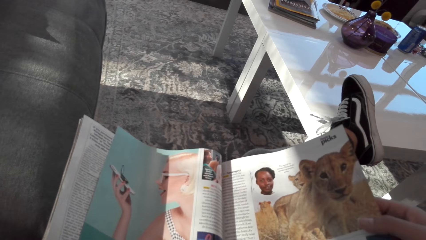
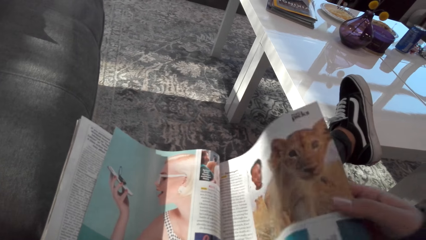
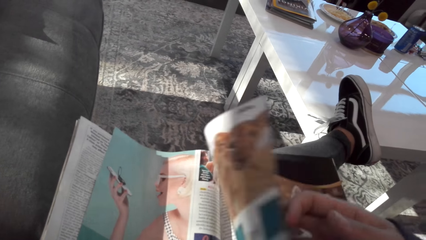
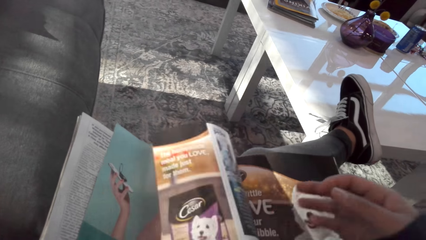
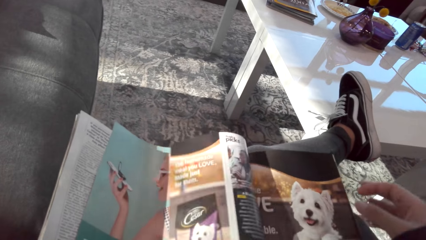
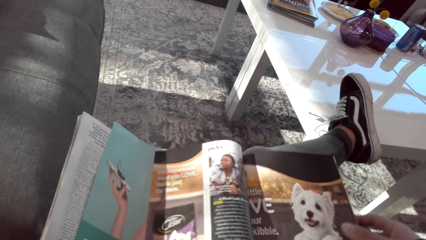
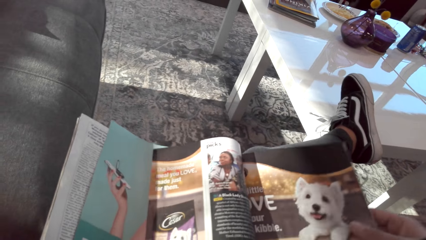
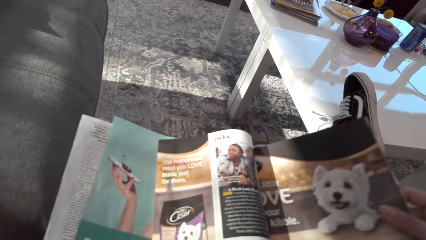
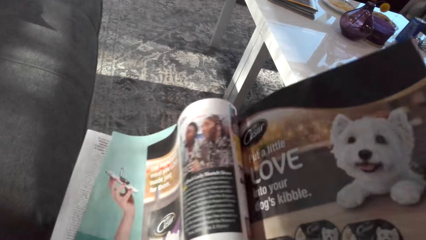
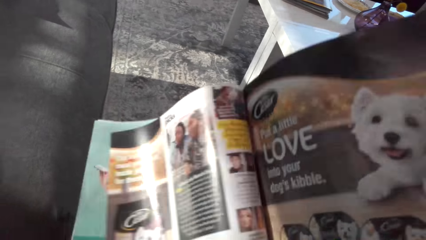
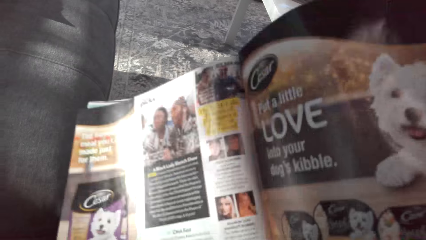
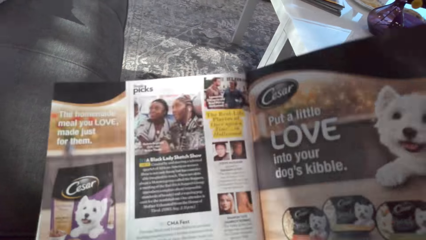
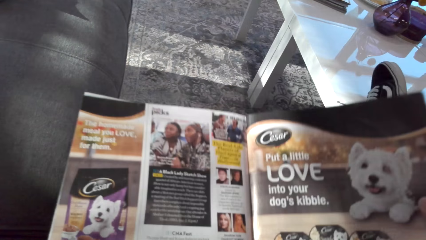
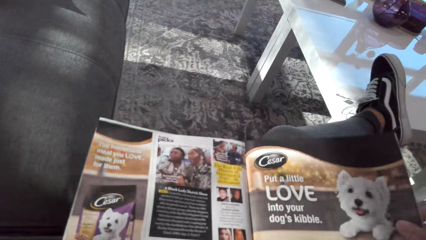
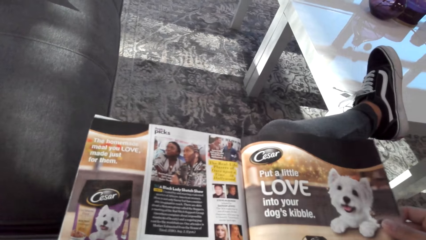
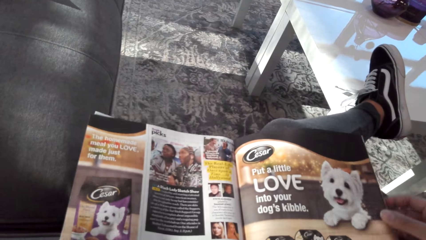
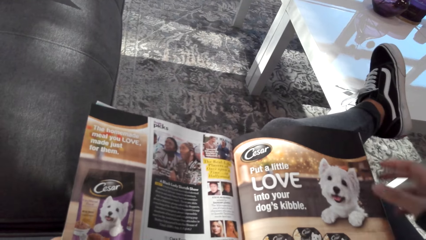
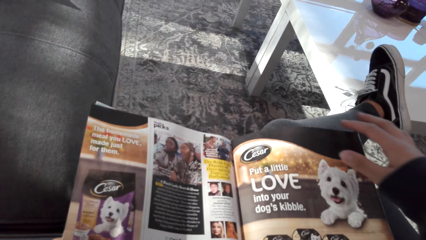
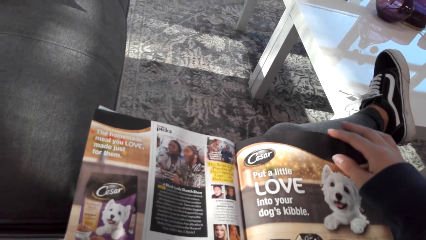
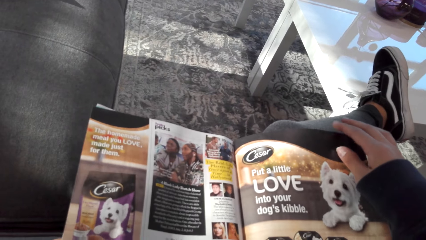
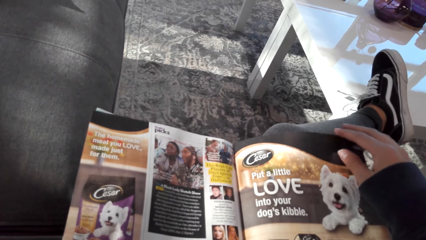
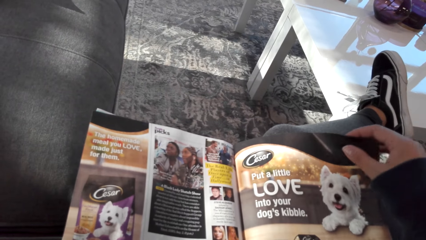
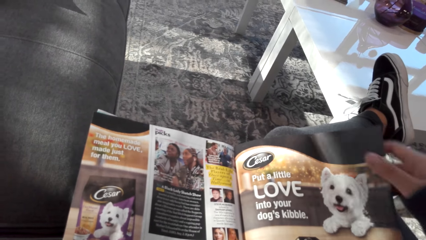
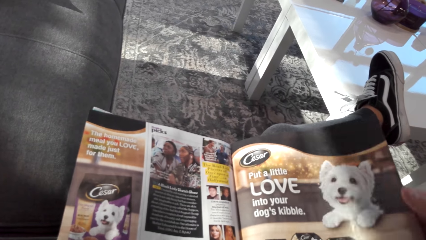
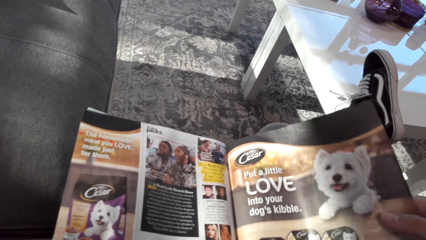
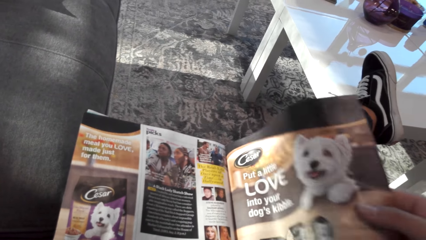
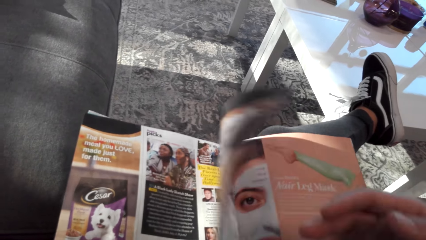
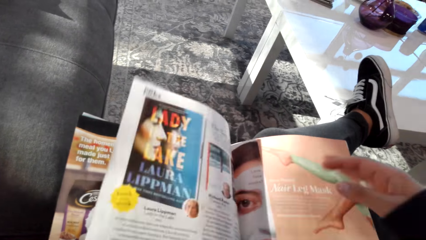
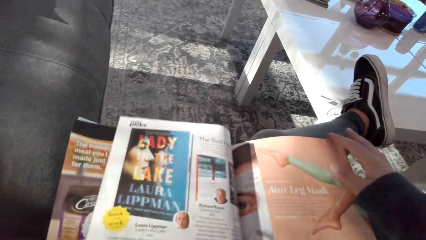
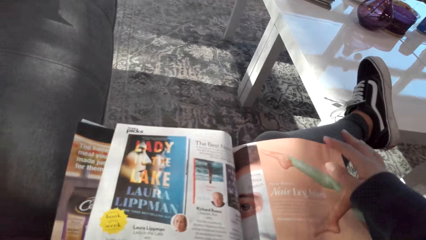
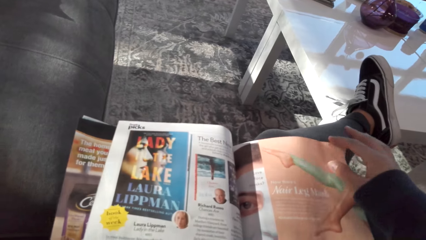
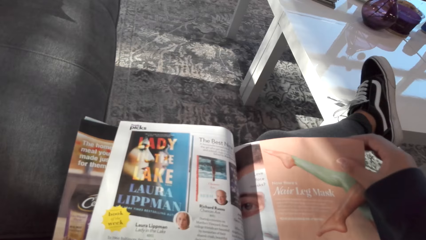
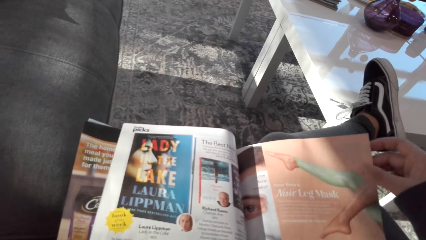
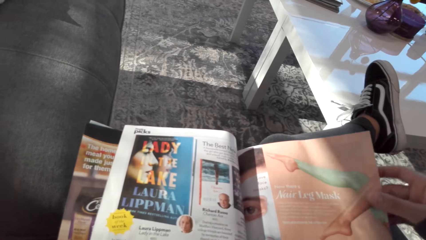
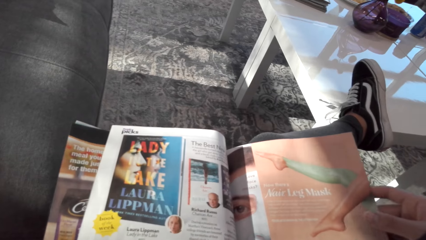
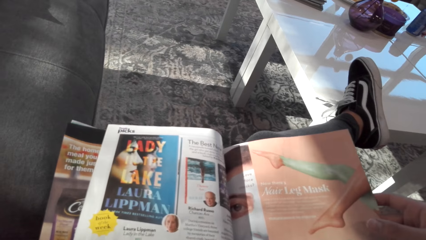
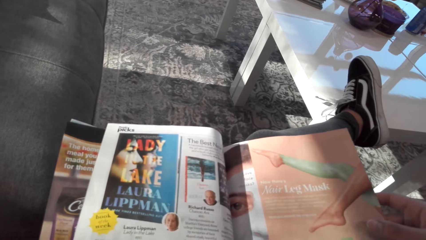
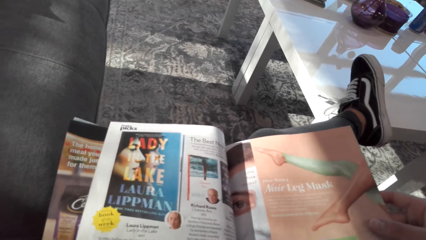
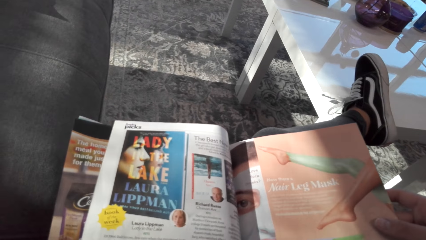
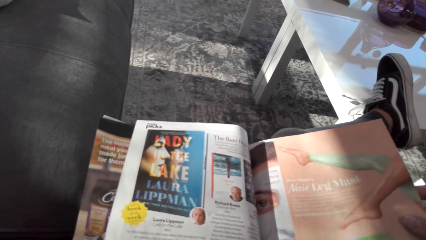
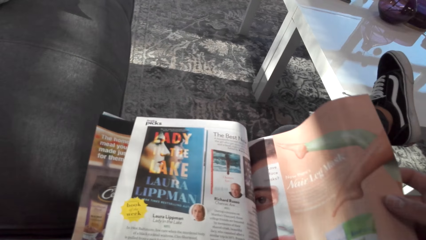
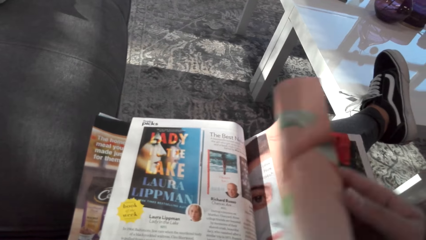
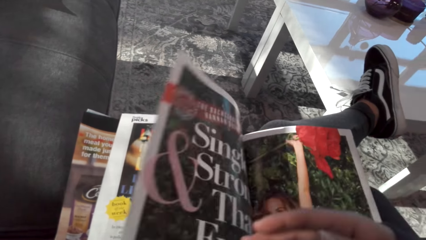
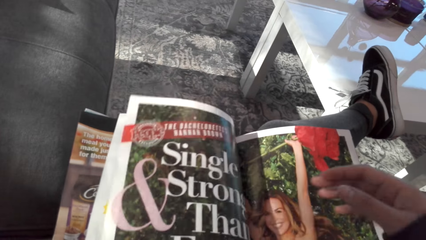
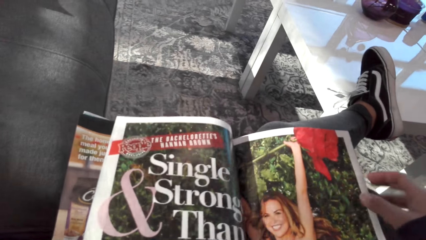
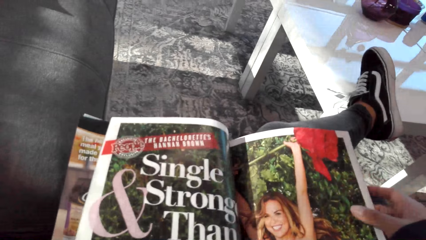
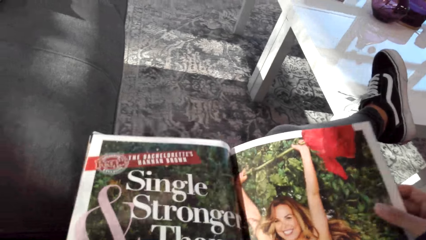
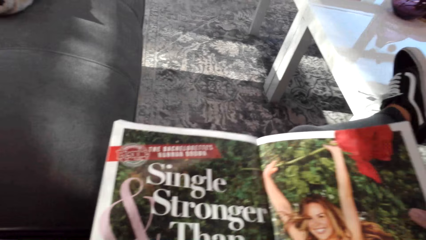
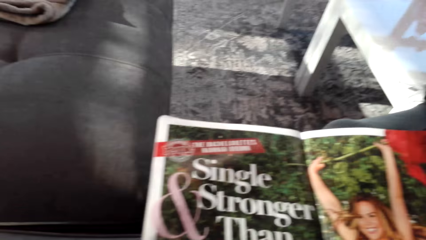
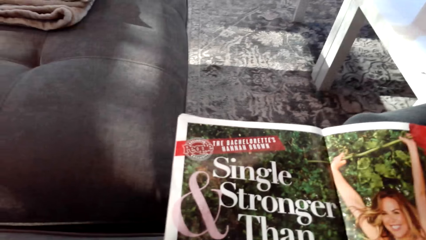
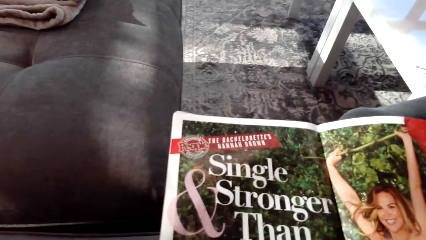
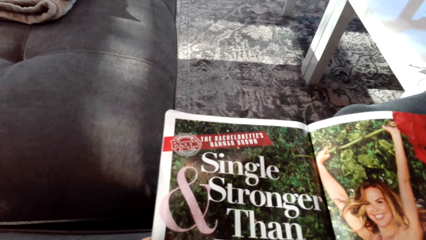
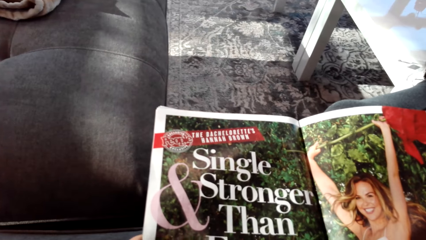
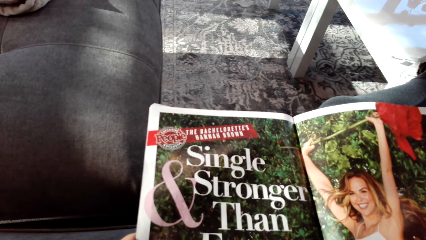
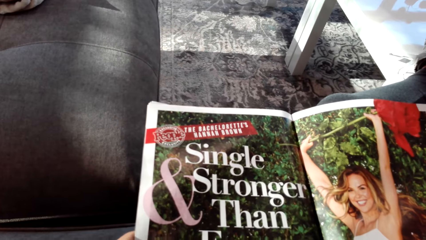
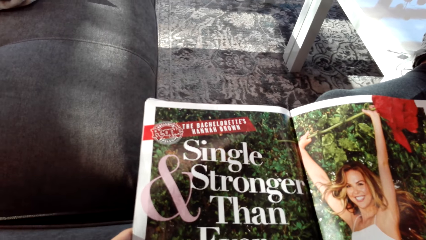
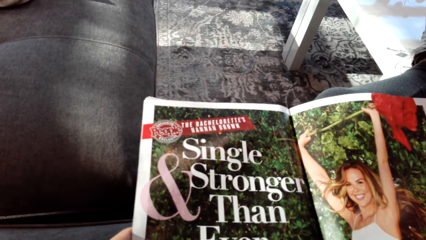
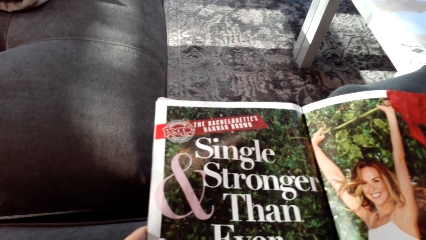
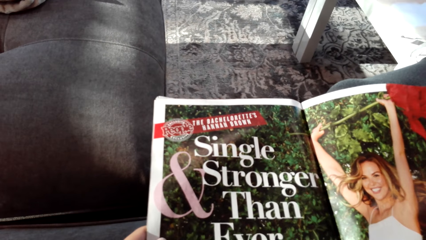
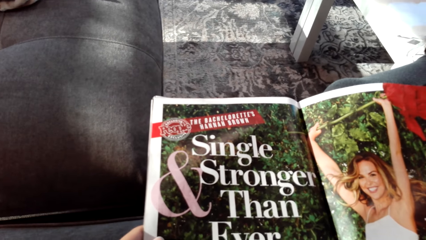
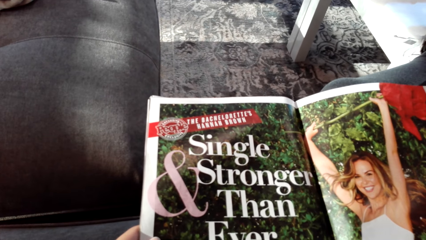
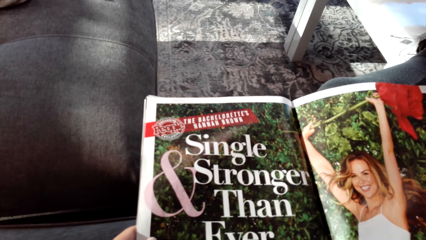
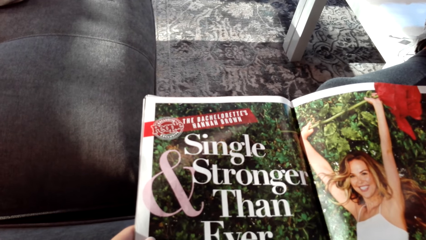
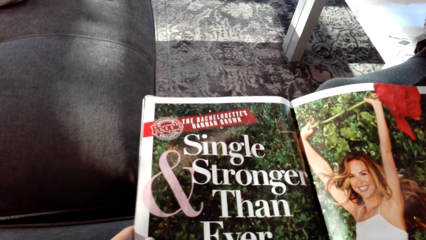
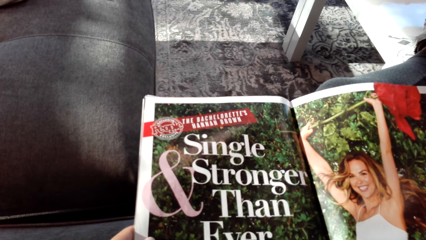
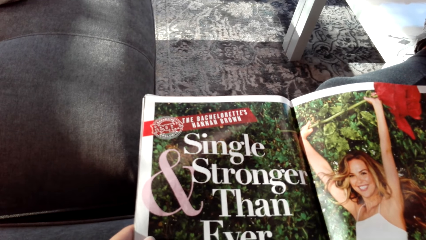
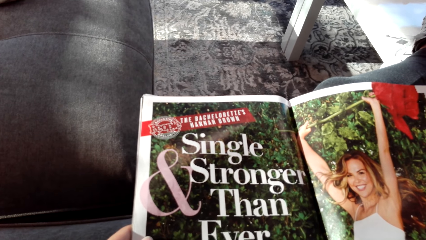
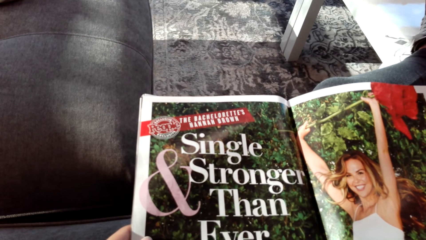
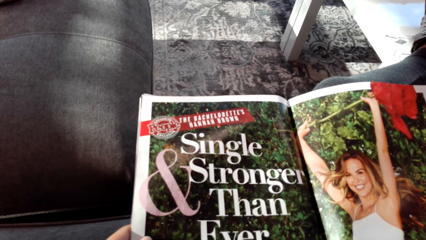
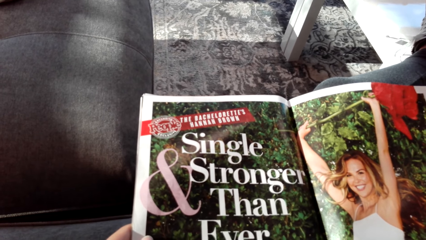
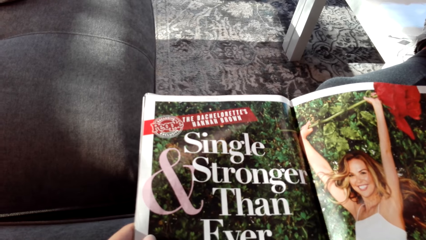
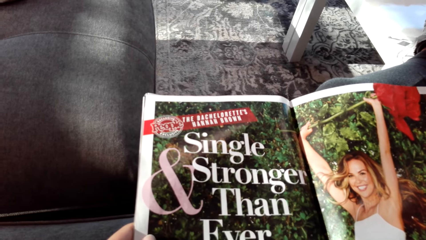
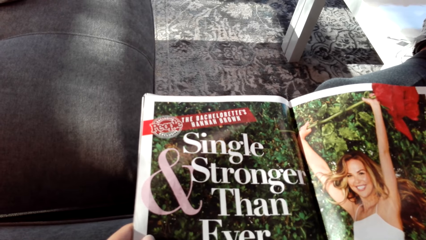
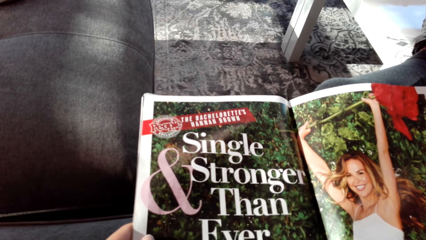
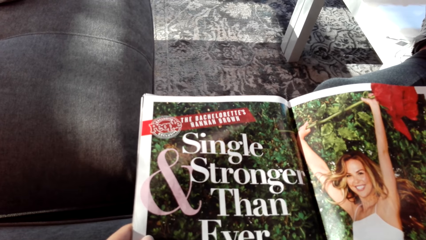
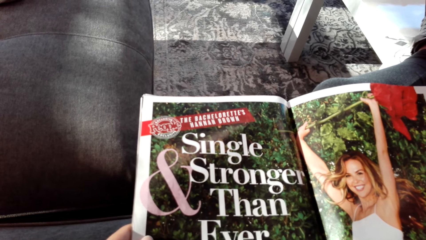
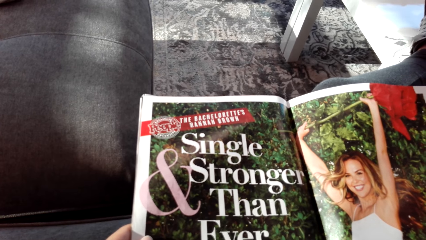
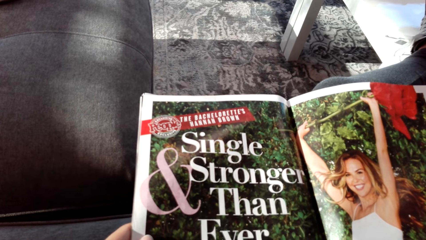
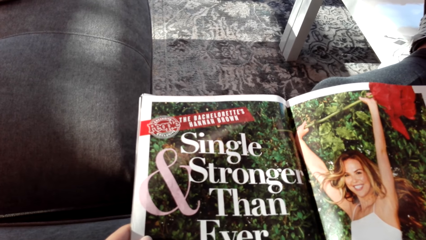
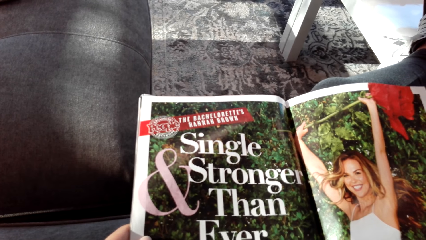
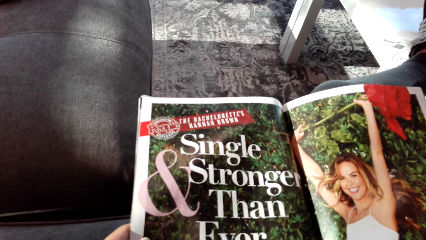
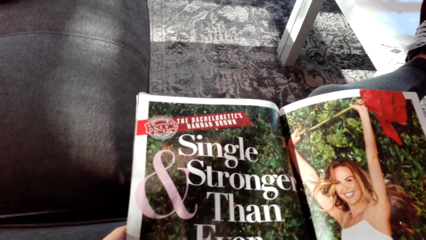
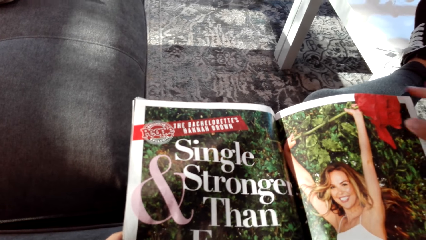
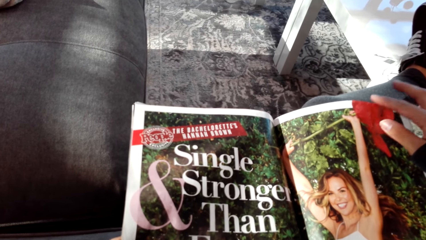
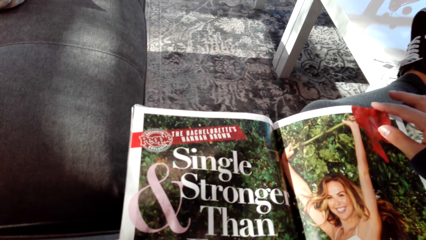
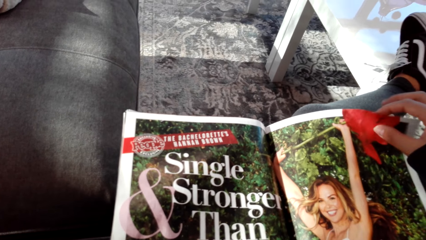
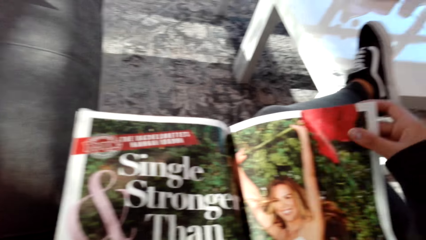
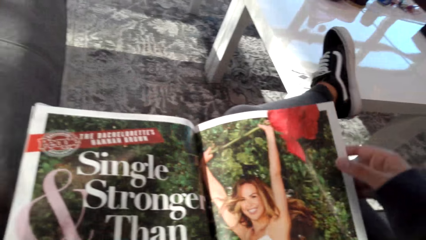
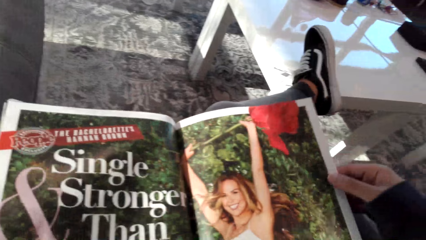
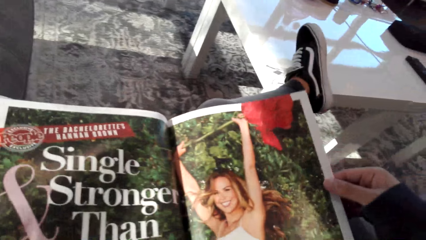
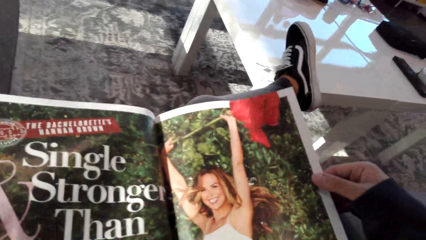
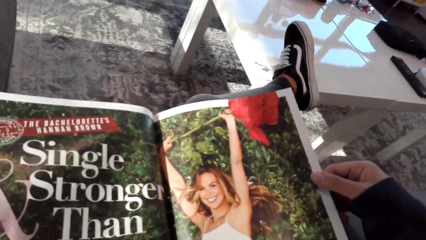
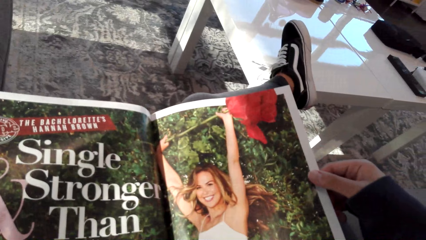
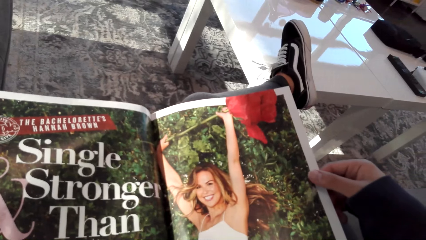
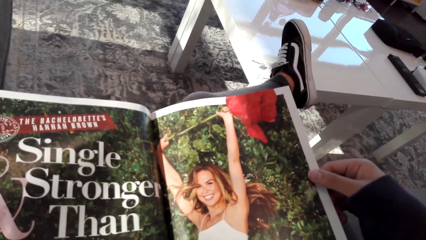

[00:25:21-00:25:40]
The camera wearer opens the magazine. They look at the magazine. They lift the magazine and put the magazine on the lap. They open the magazine. They look at the magazine. They open the magazine. They look at the magazine.
